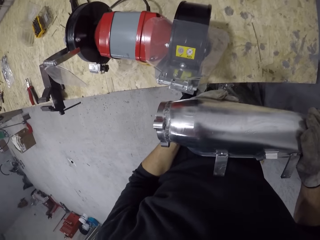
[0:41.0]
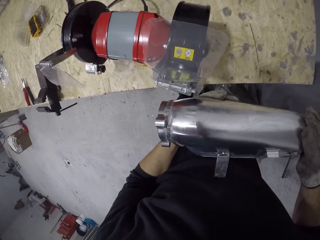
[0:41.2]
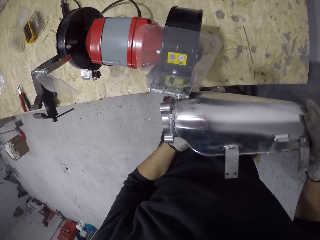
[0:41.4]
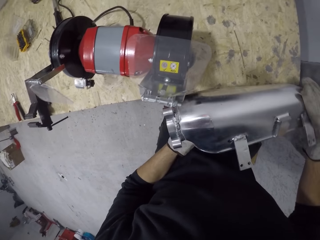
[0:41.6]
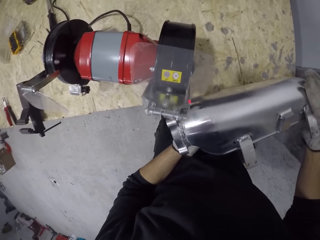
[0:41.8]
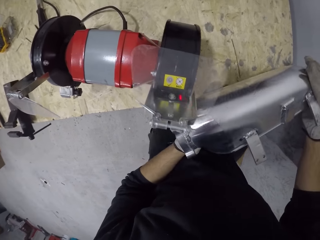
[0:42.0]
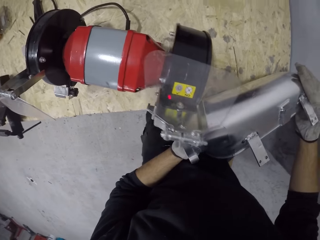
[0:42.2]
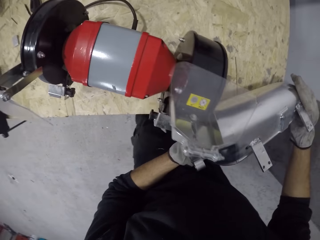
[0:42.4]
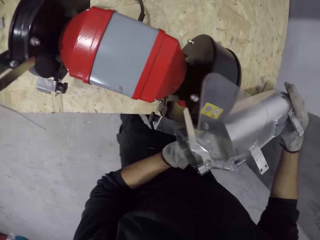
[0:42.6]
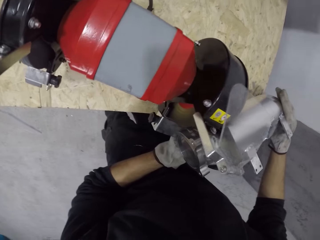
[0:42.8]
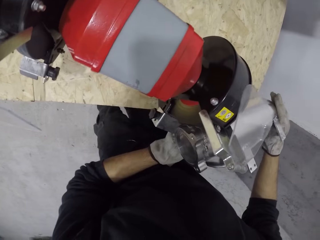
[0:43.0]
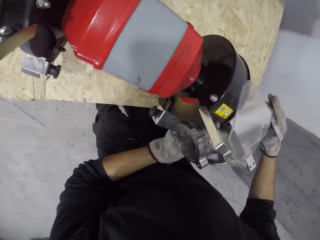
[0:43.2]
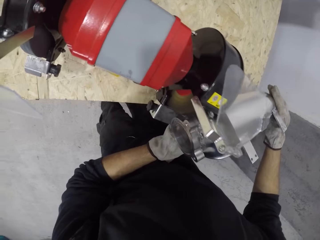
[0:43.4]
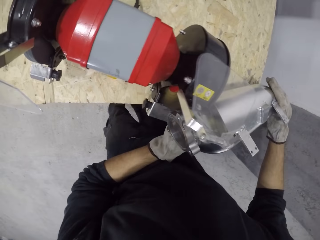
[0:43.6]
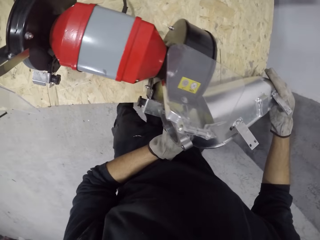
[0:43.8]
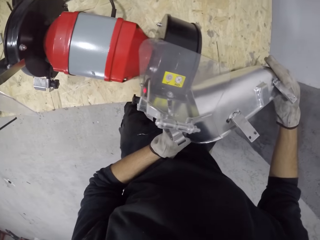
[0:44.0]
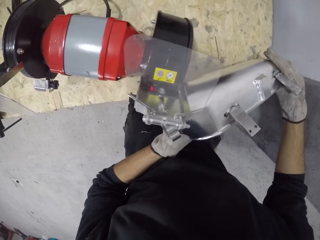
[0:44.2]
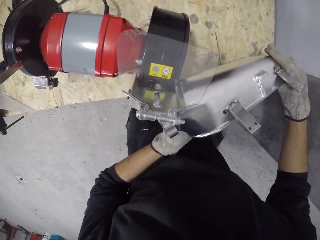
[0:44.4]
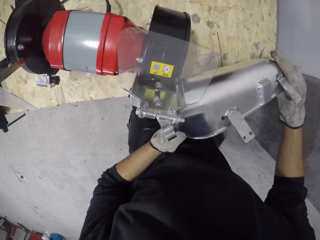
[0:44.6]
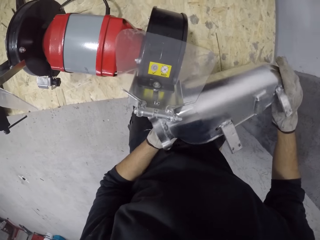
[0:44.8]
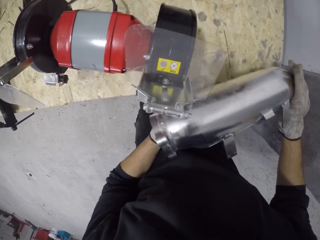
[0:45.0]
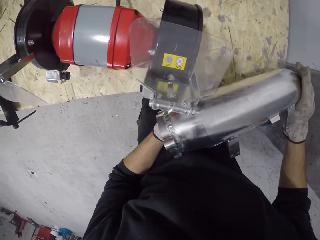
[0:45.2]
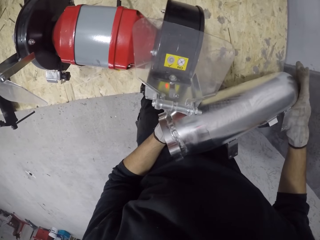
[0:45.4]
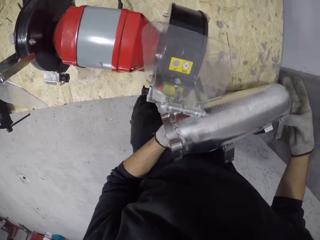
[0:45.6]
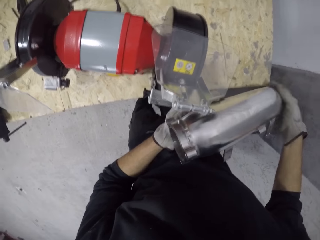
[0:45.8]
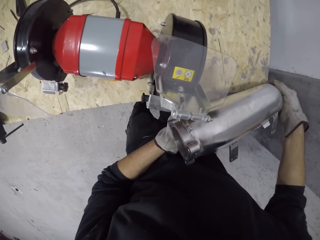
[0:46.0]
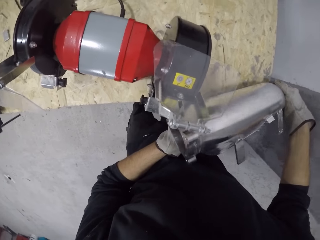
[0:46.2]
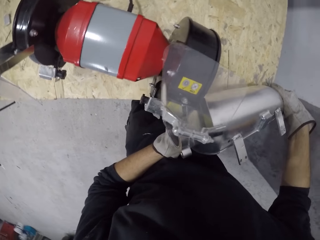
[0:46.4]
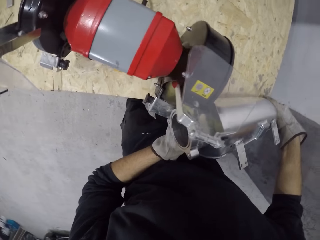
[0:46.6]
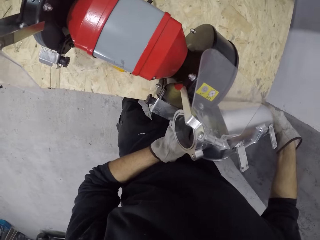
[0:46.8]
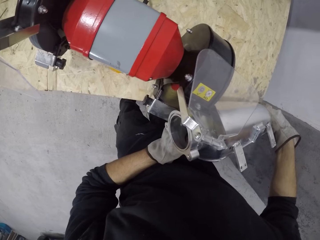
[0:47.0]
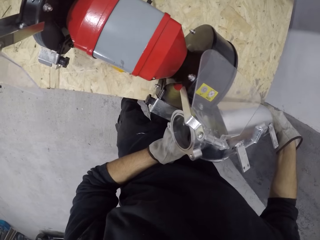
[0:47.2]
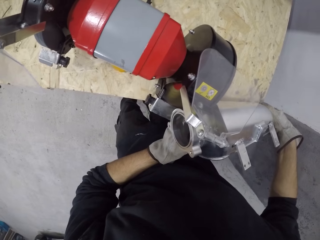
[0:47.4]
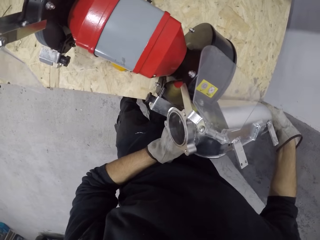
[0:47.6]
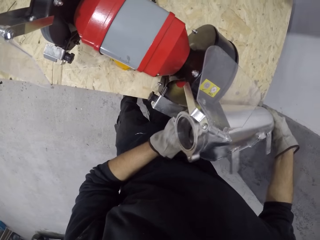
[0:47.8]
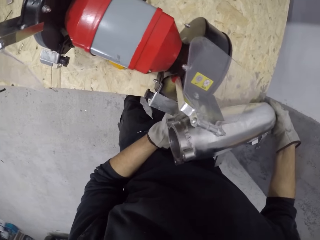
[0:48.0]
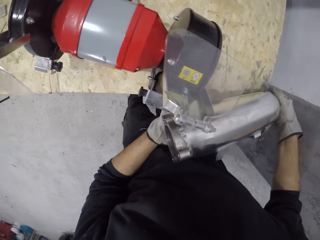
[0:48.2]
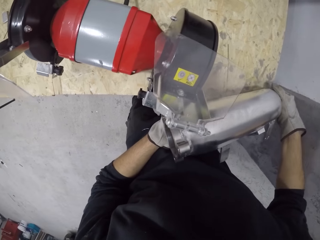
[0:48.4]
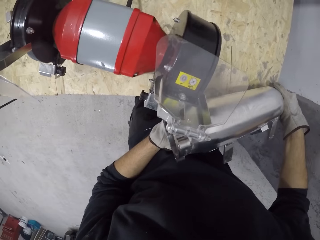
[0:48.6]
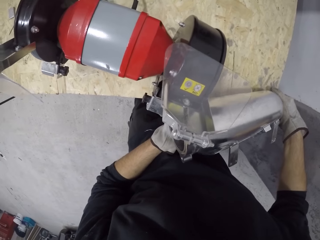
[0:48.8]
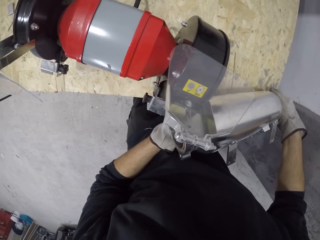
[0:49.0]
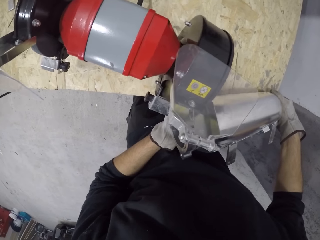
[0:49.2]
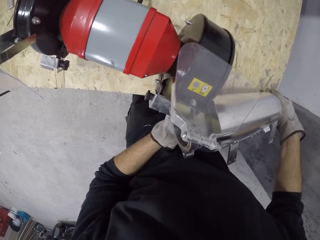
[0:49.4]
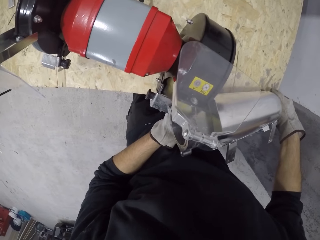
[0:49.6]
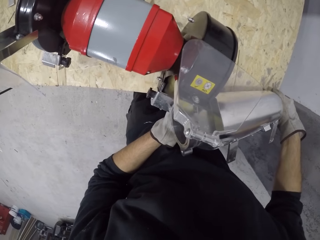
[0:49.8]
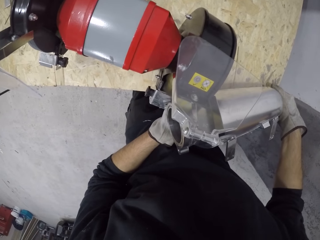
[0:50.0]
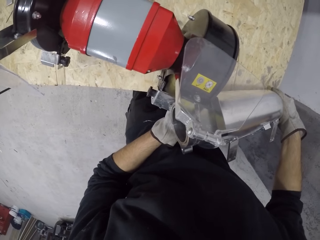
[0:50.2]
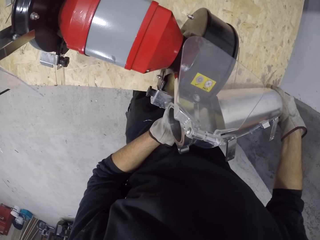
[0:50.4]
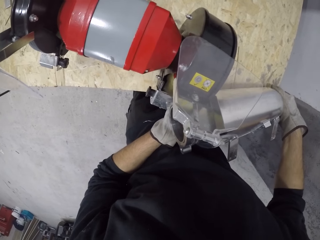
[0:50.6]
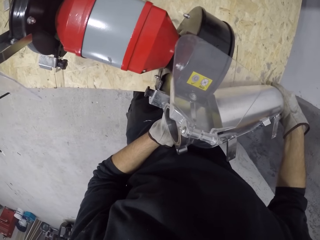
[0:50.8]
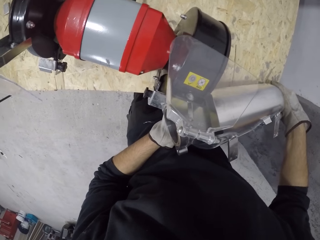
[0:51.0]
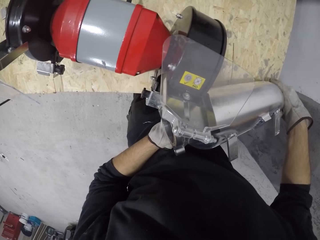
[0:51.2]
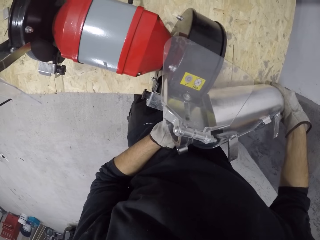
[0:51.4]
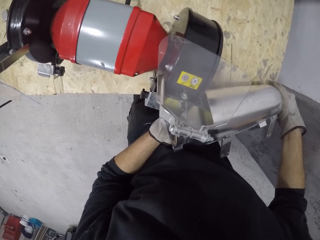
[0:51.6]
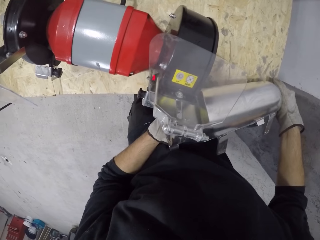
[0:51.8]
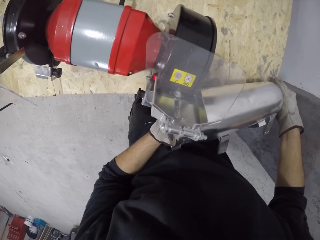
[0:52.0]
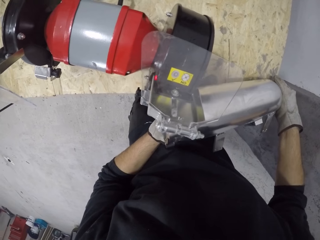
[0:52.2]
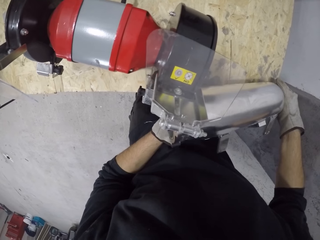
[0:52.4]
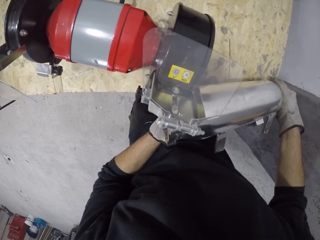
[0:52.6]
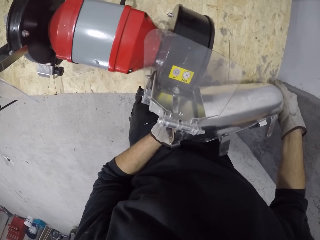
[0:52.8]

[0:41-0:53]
The camera wearer inspects the side mirror housing. They polish the side mirror housing. They inspect the side mirror housing. They polish the side mirror housing. They inspect the side mirror housing. They polish the side mirror housing.

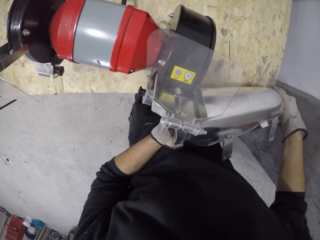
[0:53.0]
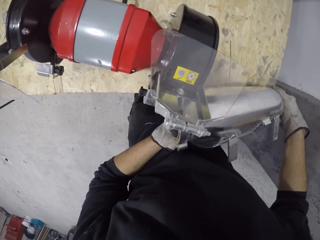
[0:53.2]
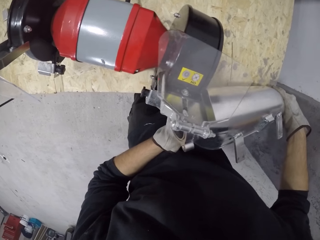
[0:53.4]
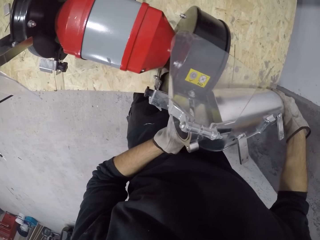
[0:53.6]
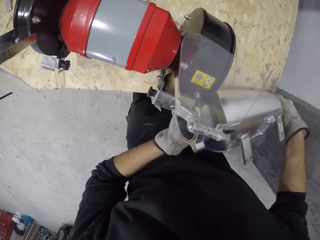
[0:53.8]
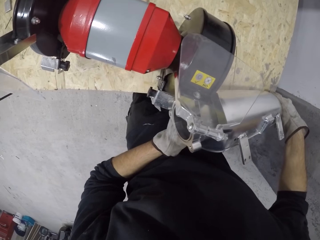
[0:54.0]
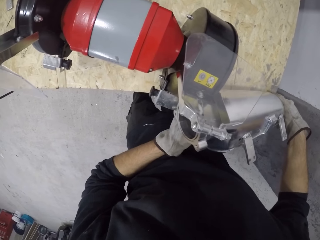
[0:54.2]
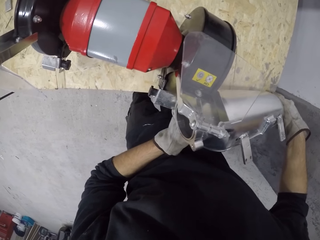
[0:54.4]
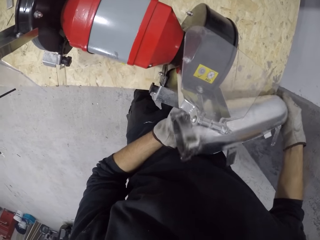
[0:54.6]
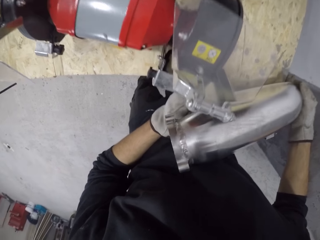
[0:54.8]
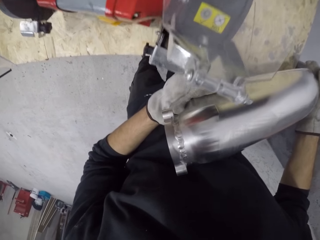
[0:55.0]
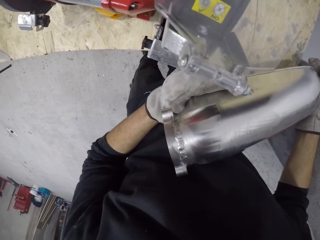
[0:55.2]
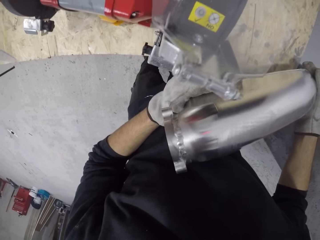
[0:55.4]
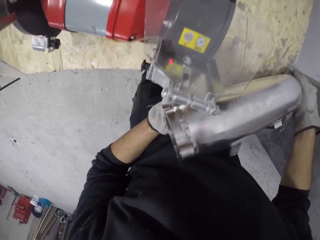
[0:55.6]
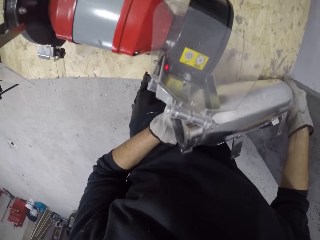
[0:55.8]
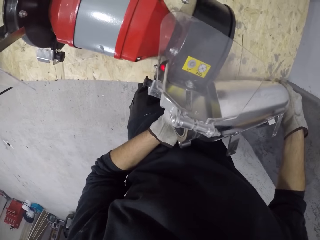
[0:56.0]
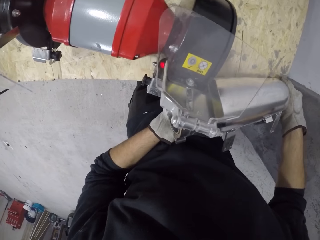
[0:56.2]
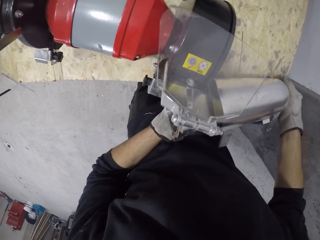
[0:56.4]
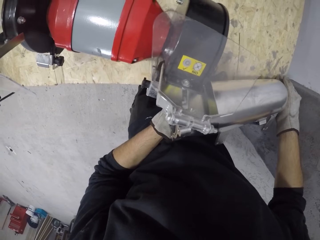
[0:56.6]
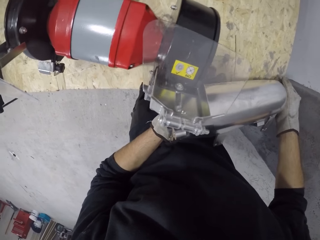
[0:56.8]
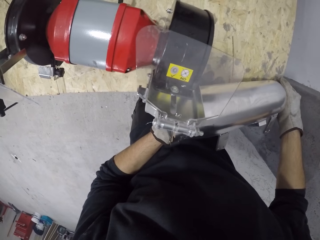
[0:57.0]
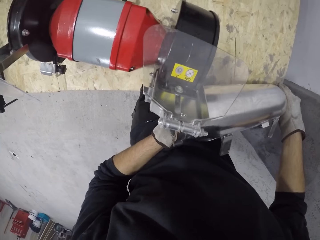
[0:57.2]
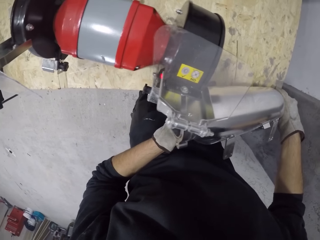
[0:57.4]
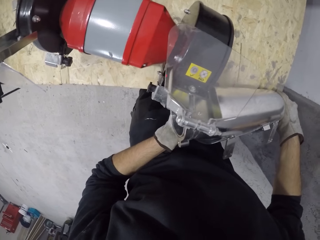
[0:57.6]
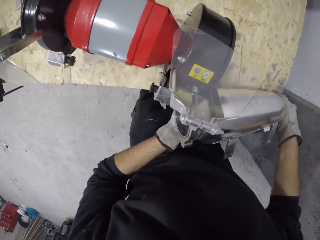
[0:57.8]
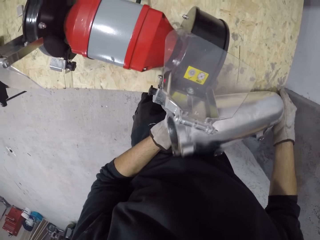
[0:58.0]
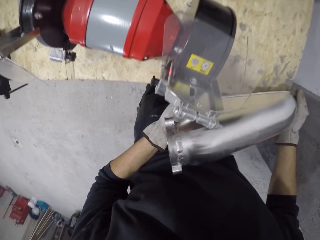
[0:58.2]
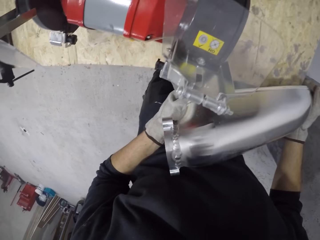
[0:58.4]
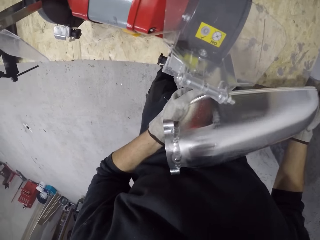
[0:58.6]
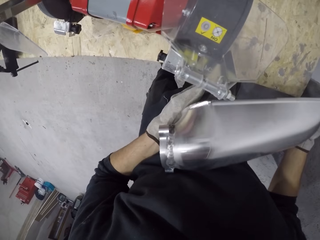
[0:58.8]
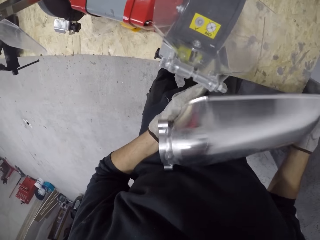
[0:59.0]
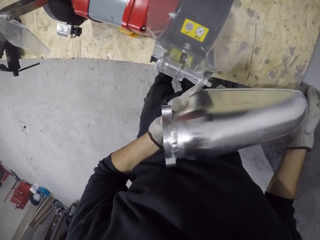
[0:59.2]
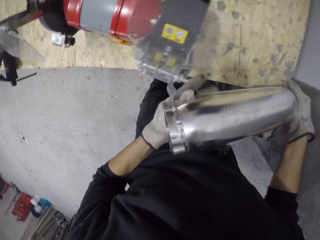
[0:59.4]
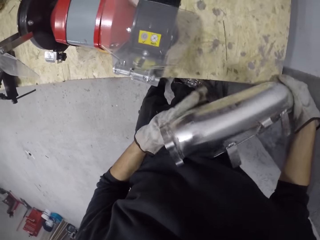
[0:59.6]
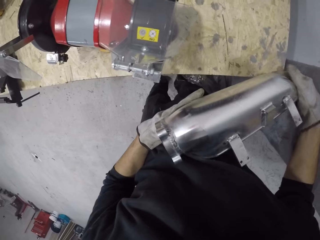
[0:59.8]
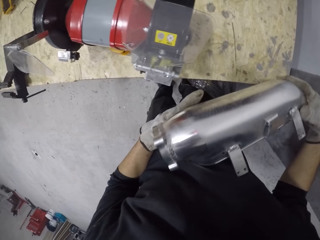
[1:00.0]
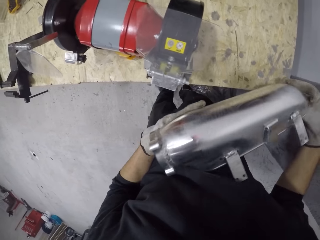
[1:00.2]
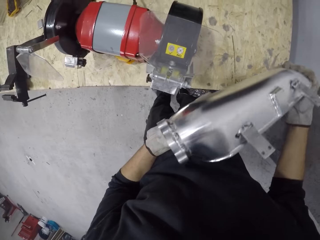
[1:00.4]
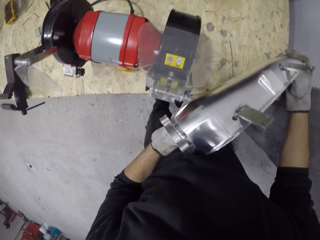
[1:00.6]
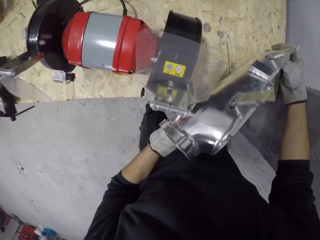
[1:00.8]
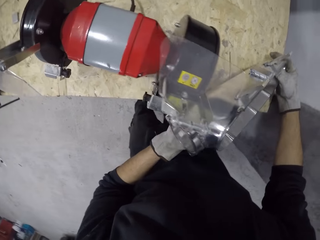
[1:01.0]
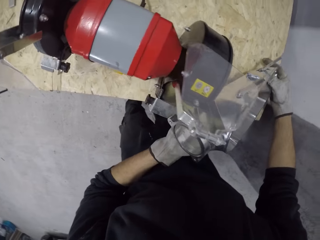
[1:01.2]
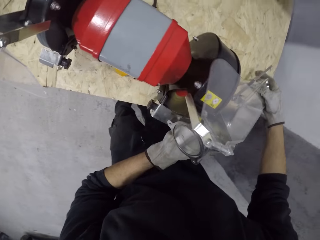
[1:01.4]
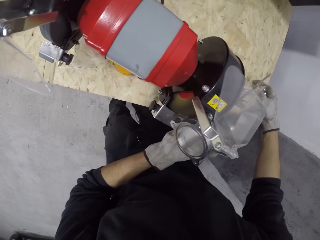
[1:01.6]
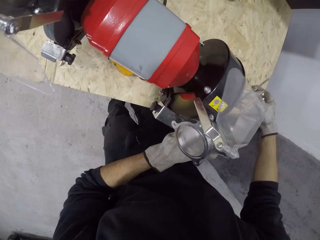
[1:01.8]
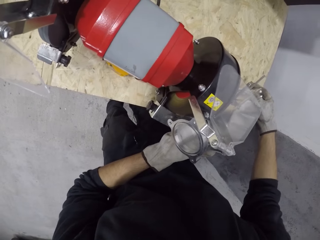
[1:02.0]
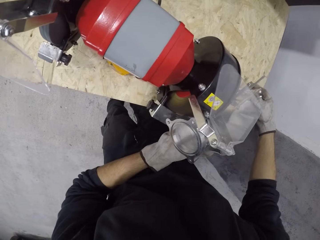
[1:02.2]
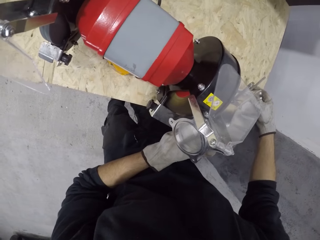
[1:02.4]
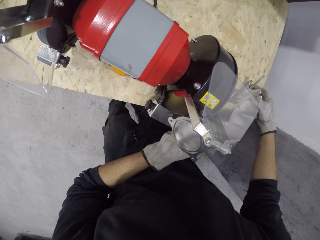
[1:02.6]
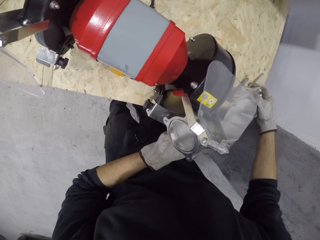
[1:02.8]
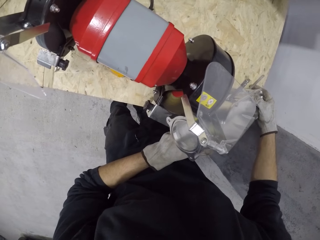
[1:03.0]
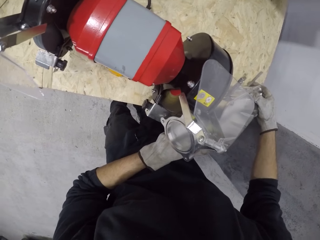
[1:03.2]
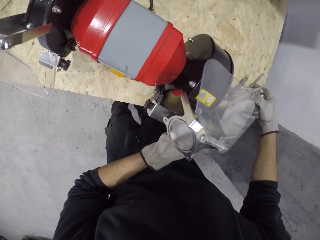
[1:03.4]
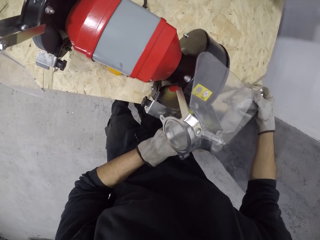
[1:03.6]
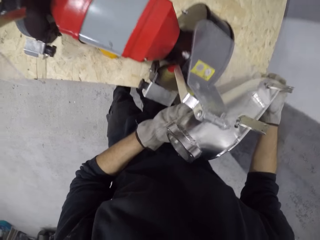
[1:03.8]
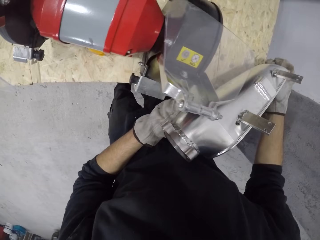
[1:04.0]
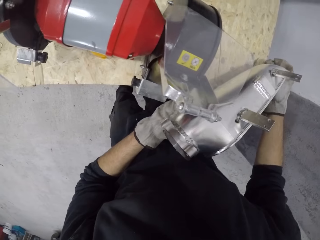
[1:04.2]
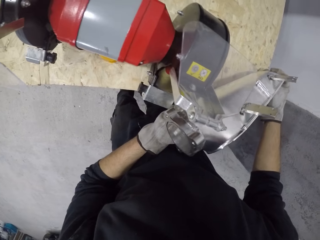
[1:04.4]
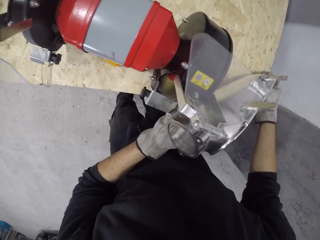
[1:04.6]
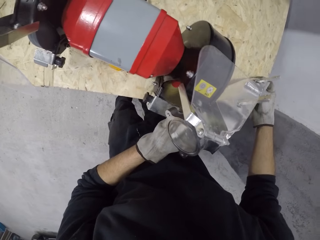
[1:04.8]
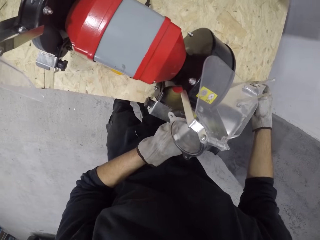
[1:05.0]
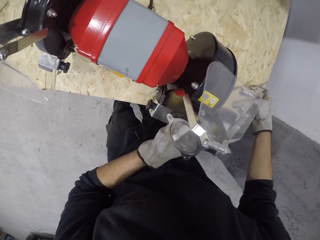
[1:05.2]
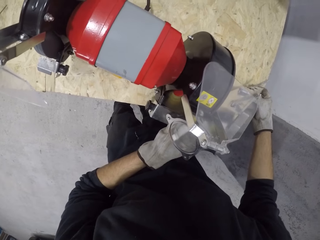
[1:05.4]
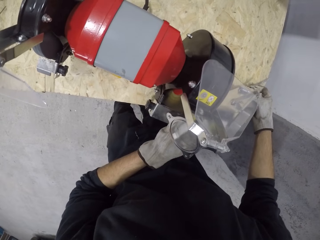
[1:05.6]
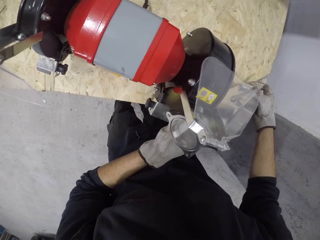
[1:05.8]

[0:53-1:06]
The camera wearer inspects the side mirror housing. They polish the side mirror housing. They inspect the side mirror housing. They polish the side mirror housing. They inspect the side mirror housing. They polish the side mirror housing.
